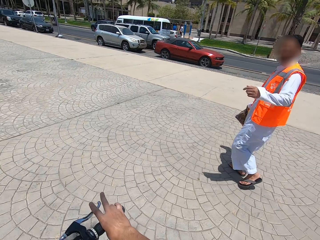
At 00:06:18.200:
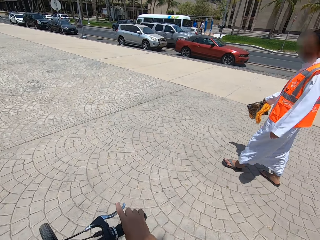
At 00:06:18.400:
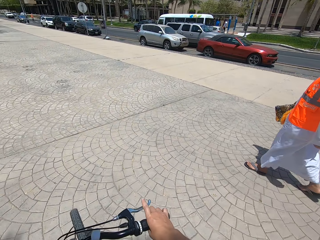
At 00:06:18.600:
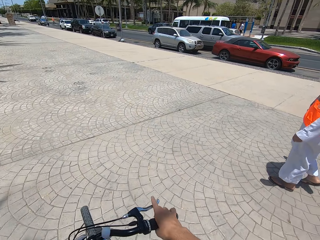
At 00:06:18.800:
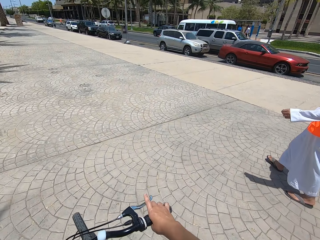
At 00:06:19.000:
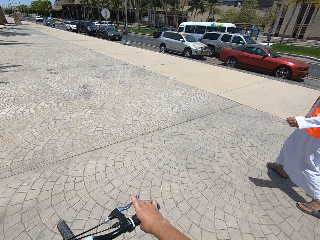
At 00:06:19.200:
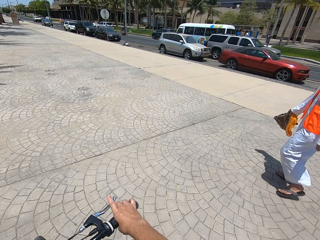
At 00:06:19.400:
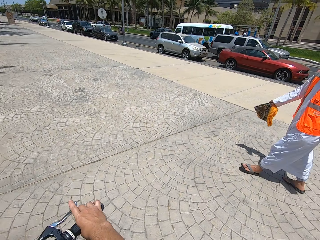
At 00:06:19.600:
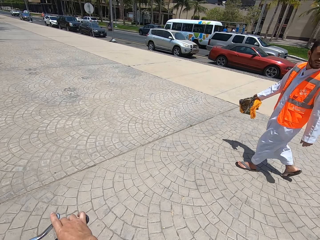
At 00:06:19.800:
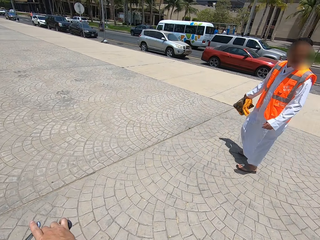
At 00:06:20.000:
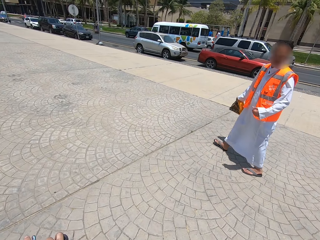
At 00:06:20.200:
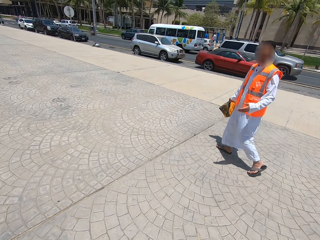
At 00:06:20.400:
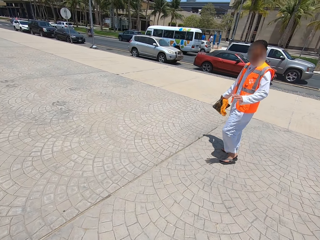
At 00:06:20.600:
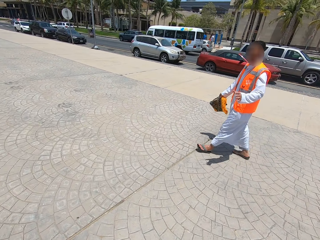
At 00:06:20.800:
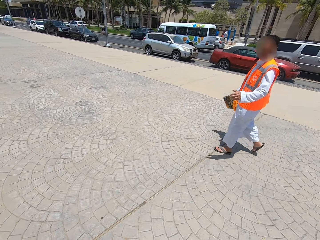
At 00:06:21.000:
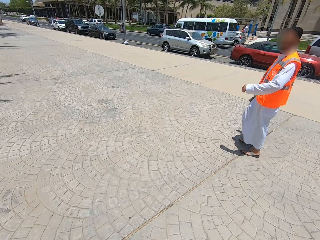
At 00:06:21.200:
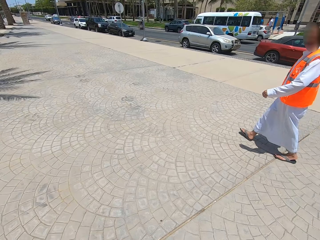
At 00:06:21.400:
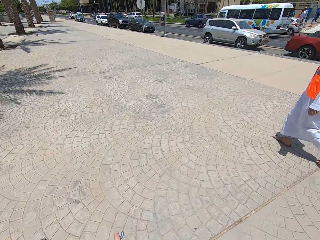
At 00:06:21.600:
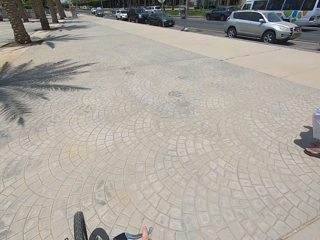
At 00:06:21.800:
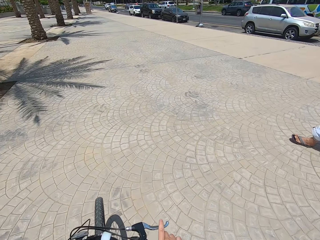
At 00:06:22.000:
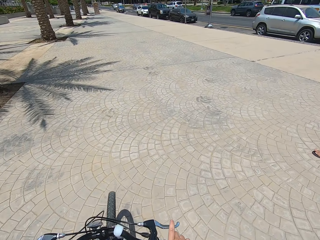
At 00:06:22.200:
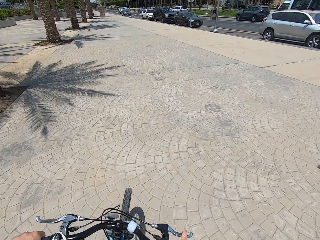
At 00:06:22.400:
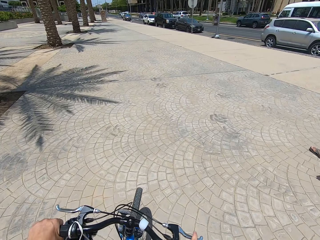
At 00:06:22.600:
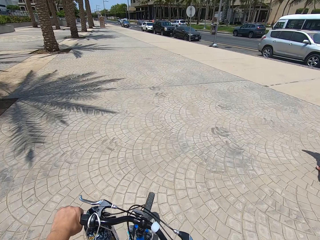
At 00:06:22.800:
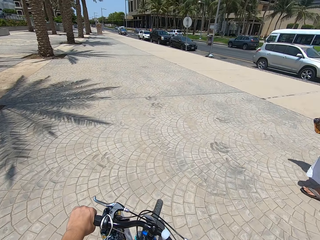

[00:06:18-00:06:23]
A person talks on the walkway.

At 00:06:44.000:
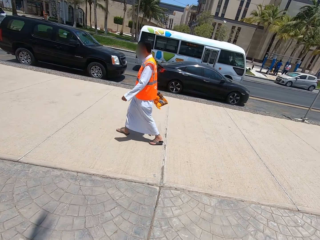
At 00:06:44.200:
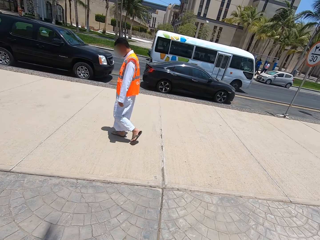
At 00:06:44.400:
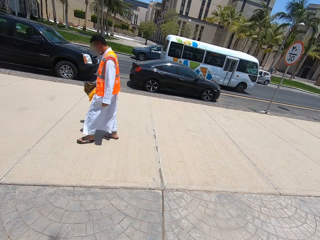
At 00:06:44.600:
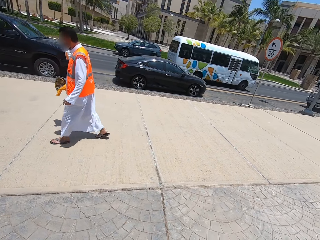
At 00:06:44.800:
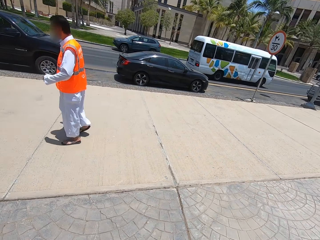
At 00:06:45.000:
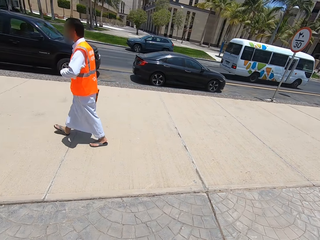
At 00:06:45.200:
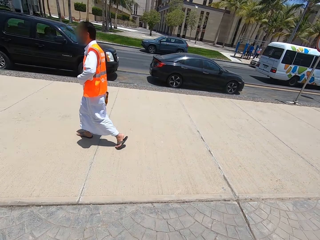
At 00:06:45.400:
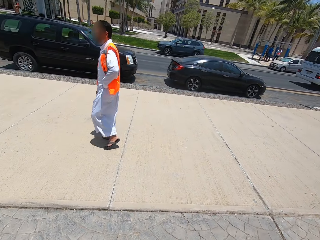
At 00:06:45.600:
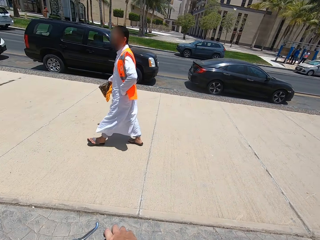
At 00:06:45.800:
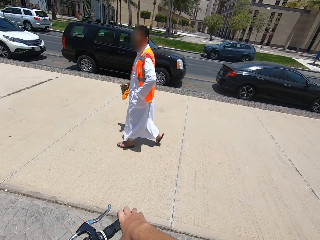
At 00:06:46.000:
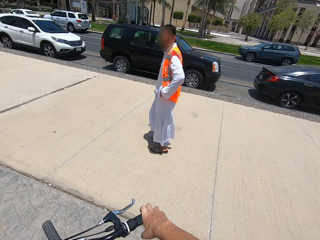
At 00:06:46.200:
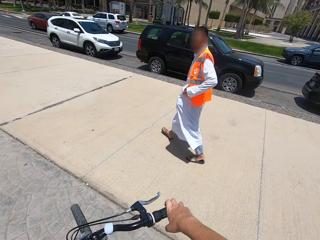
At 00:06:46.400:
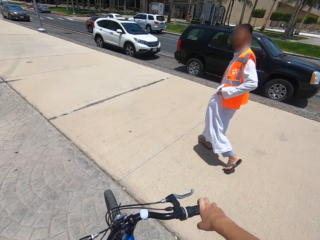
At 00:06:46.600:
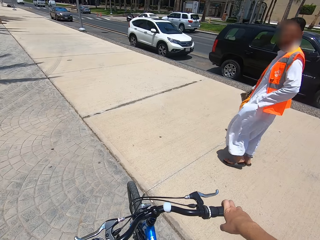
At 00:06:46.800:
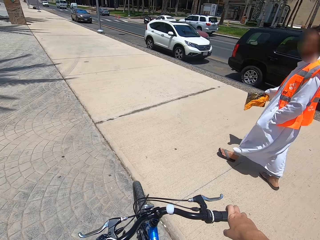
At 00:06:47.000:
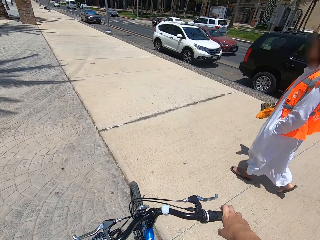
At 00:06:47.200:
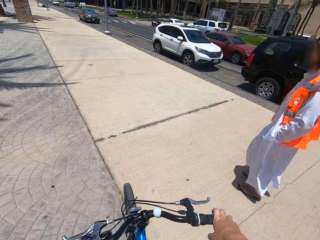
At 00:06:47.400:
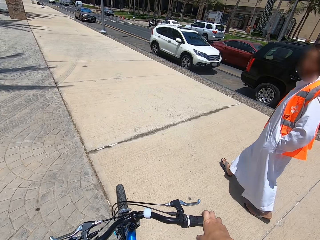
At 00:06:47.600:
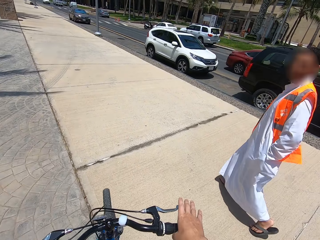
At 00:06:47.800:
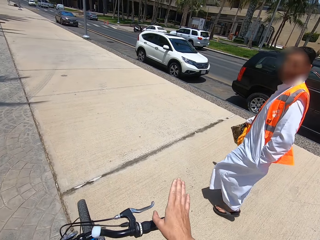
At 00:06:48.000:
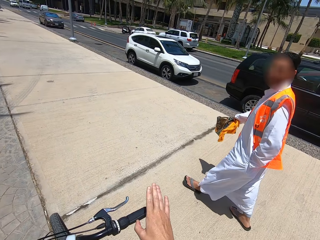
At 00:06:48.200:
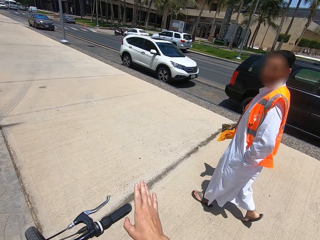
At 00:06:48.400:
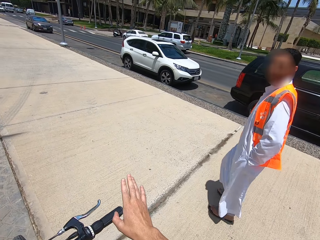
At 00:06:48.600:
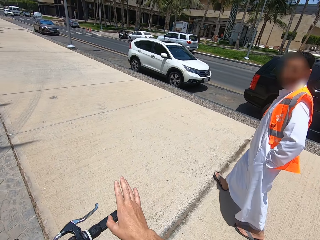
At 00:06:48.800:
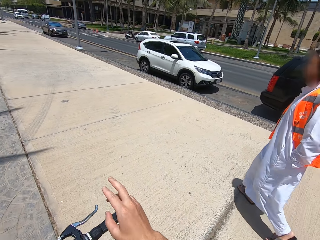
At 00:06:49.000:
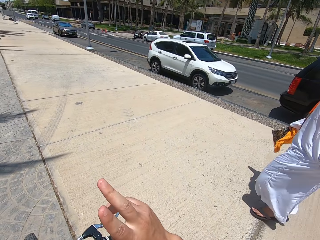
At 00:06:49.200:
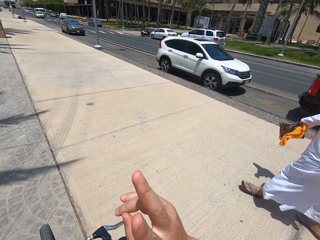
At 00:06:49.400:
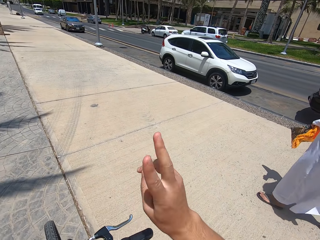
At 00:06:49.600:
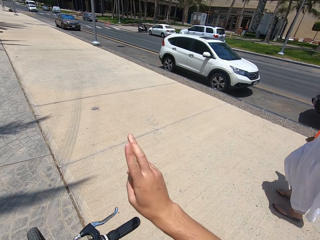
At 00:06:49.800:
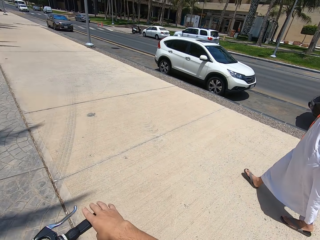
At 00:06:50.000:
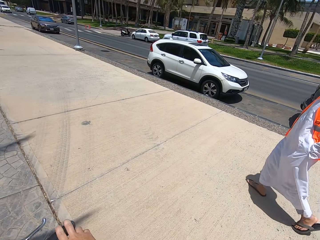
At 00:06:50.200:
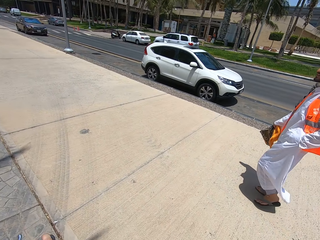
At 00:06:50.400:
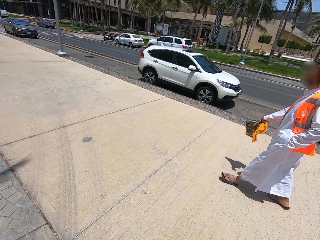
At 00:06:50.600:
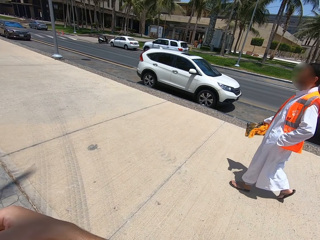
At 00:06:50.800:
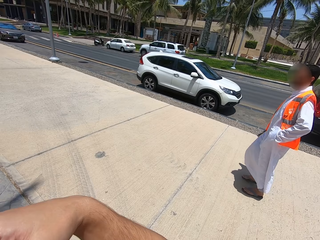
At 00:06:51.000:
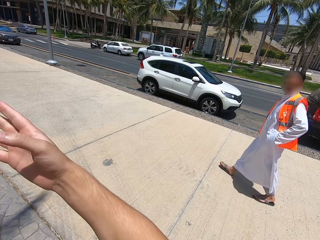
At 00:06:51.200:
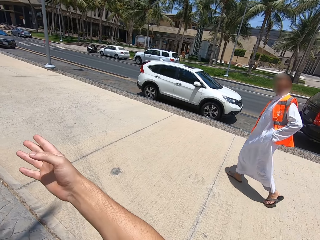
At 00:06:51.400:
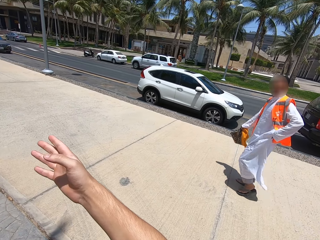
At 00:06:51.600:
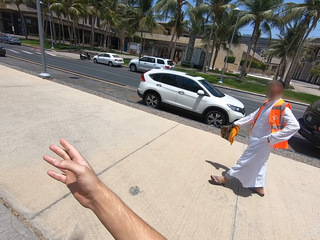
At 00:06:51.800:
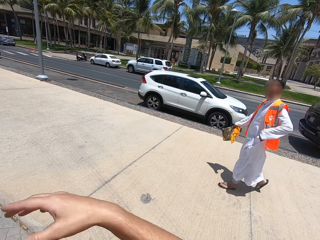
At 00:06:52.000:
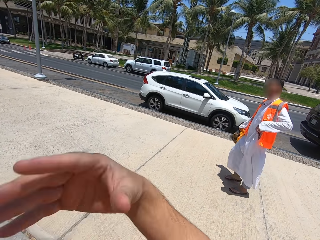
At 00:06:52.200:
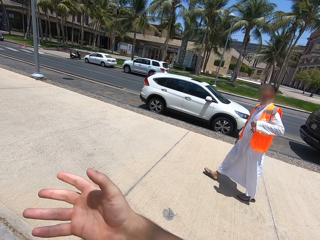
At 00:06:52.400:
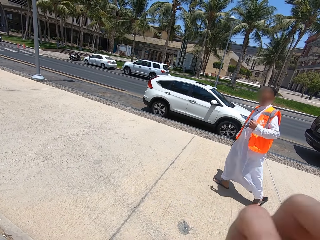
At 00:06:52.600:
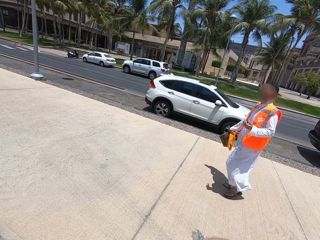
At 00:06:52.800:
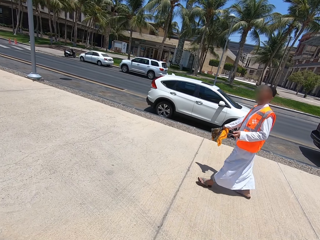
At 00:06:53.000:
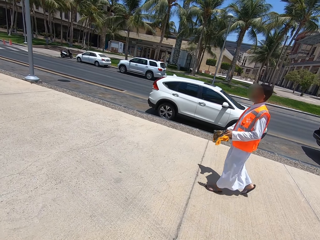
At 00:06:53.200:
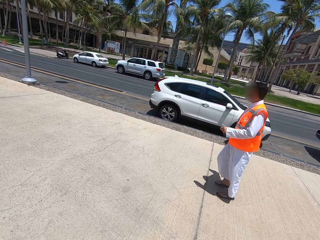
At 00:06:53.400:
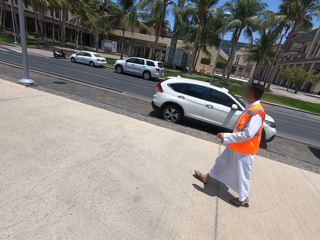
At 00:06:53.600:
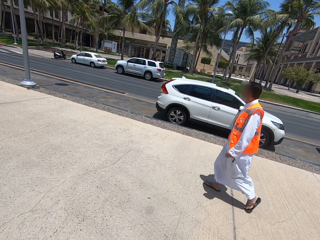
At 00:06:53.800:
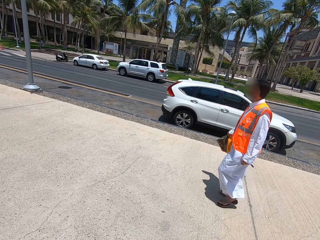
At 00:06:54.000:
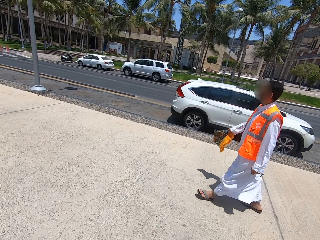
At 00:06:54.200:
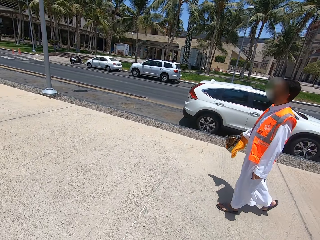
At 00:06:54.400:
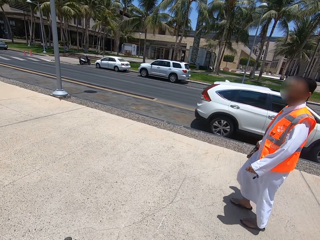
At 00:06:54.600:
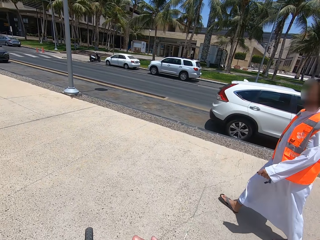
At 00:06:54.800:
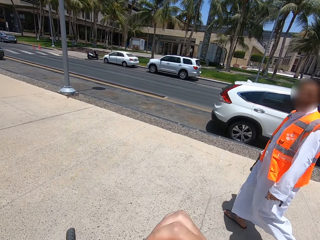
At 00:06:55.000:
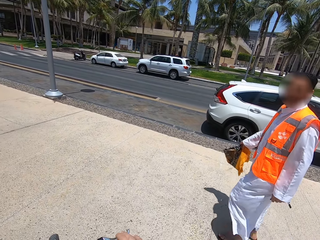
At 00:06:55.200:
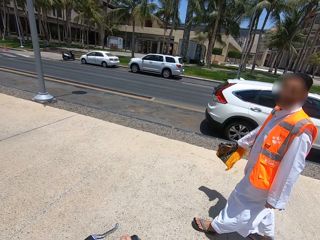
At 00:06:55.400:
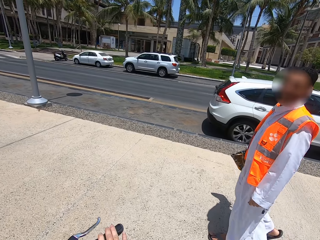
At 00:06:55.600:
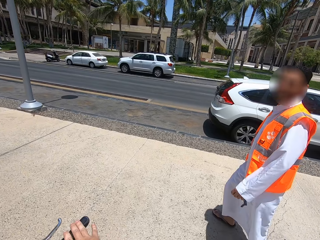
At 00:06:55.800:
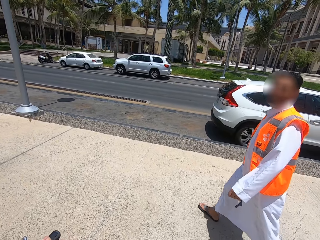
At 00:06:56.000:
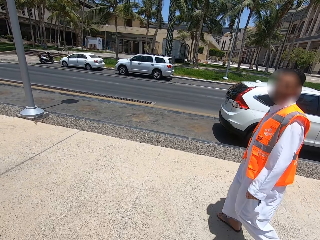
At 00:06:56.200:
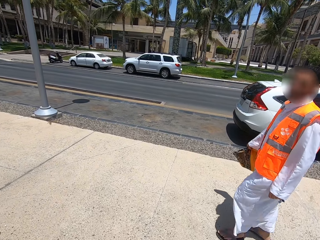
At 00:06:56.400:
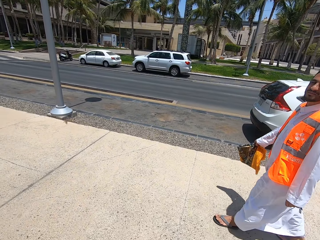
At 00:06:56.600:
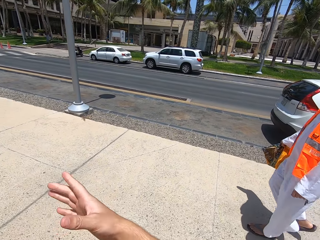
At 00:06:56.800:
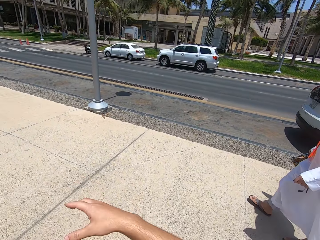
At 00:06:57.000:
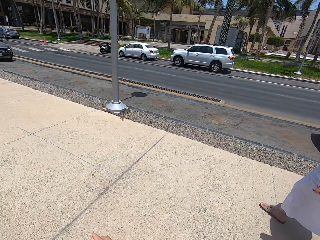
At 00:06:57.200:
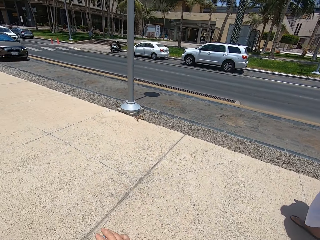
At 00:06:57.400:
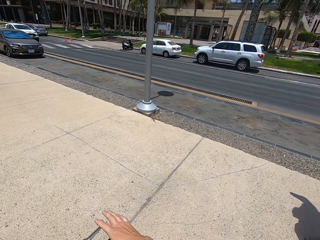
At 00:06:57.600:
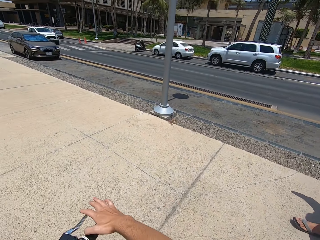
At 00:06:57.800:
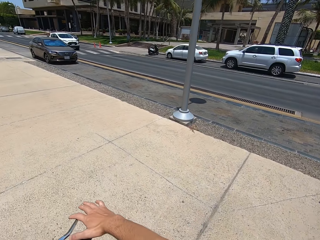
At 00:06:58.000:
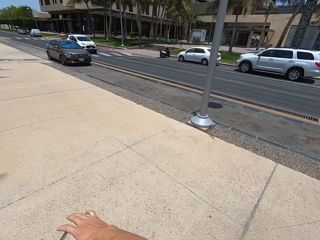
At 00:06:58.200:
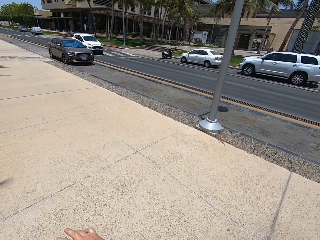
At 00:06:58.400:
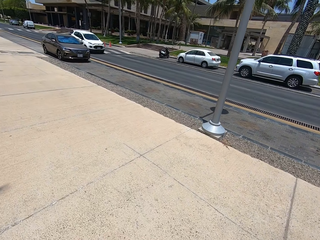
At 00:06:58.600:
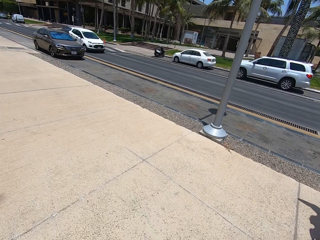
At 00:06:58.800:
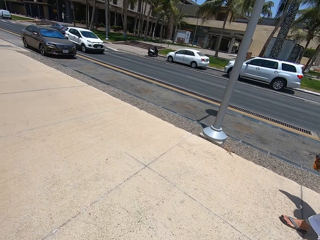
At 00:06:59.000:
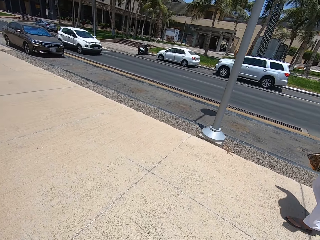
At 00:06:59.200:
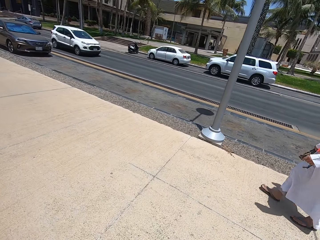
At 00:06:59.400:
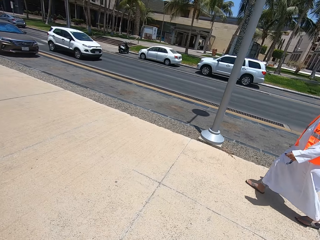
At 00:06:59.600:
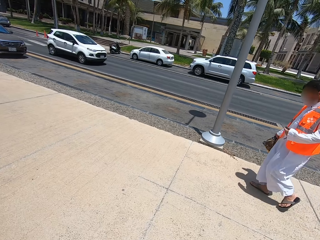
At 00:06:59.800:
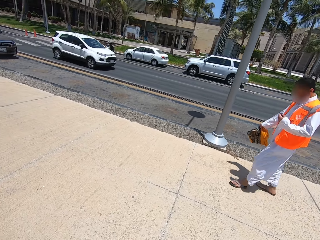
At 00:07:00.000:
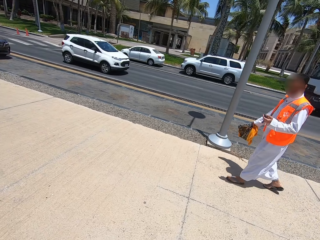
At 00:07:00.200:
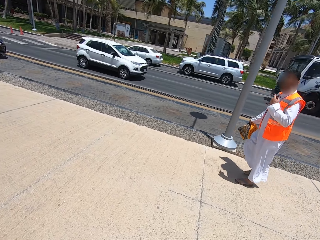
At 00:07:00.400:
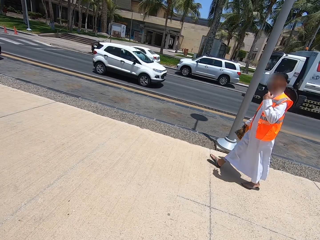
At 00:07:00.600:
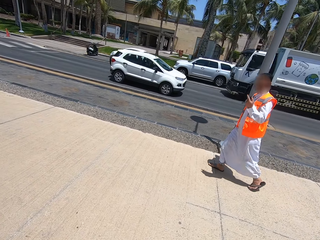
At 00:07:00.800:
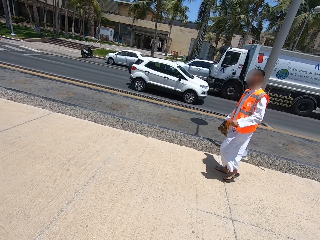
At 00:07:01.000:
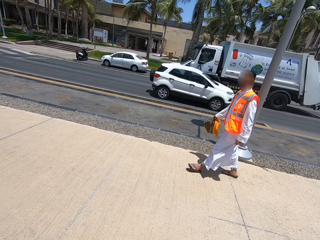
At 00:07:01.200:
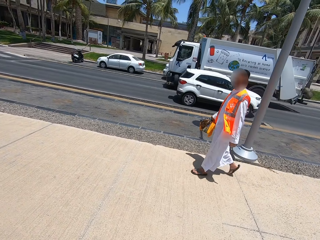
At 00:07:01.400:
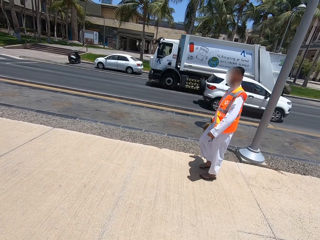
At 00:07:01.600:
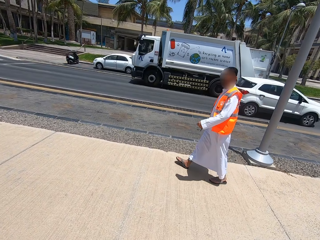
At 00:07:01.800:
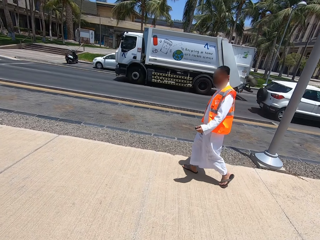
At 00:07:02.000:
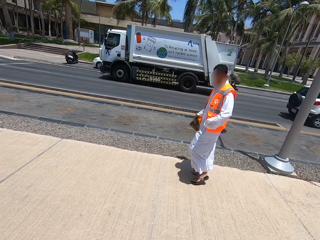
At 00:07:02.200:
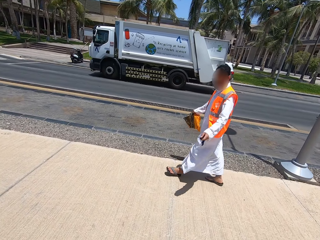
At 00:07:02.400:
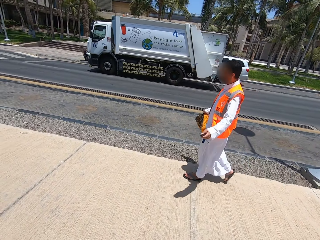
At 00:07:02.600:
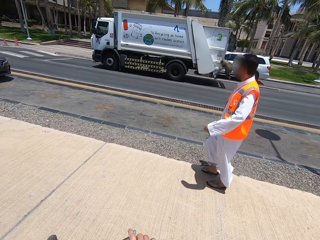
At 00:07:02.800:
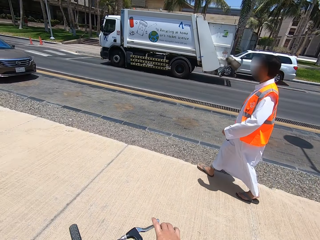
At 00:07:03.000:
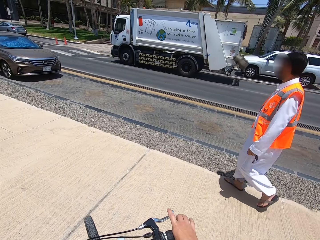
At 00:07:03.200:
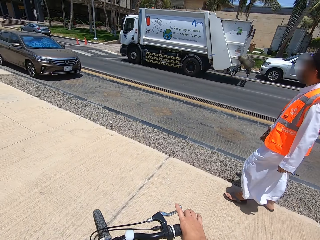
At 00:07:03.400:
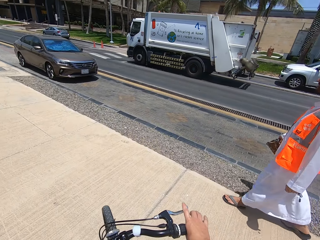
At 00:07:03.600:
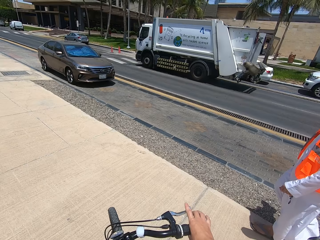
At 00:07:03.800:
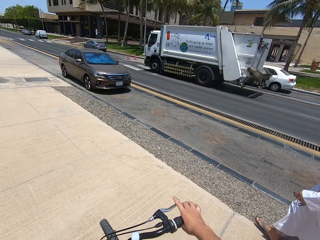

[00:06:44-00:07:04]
A person pockets on the walkway. The person holds the keys on the hand.
